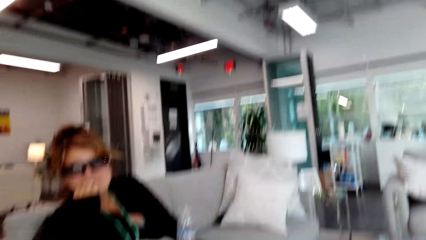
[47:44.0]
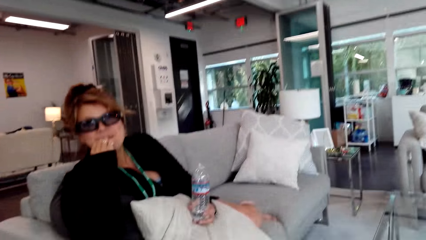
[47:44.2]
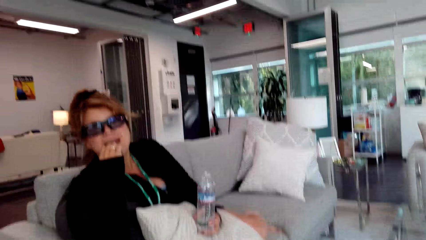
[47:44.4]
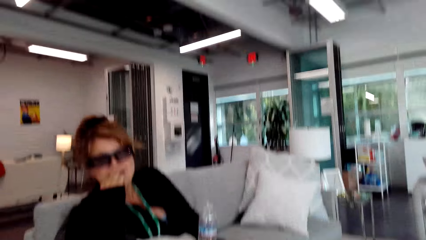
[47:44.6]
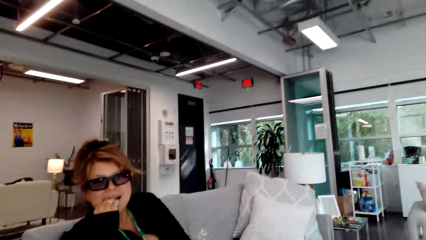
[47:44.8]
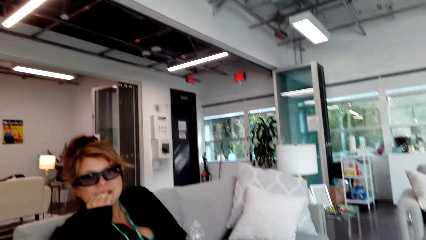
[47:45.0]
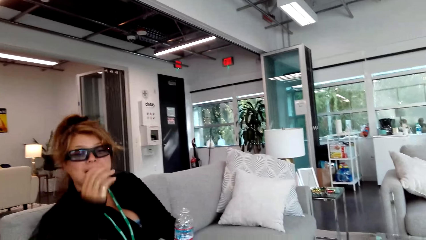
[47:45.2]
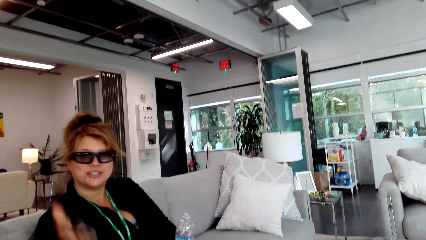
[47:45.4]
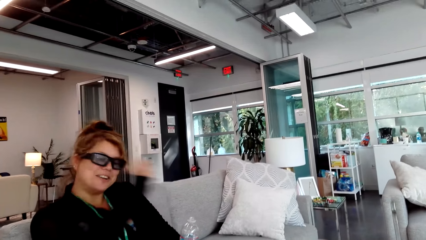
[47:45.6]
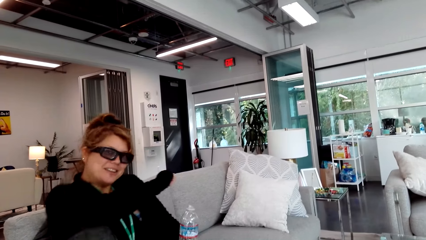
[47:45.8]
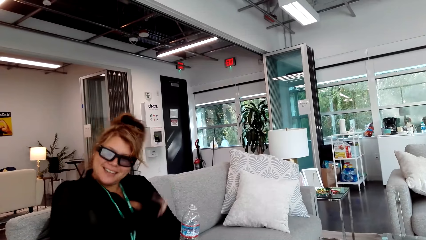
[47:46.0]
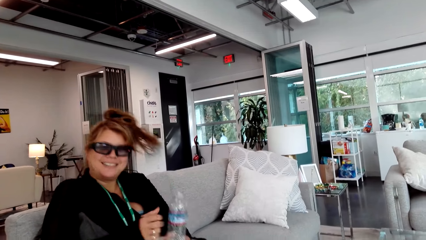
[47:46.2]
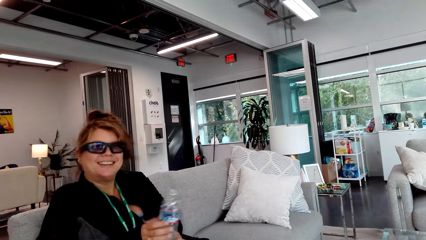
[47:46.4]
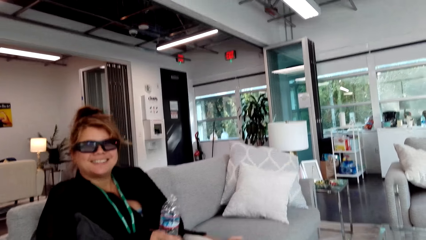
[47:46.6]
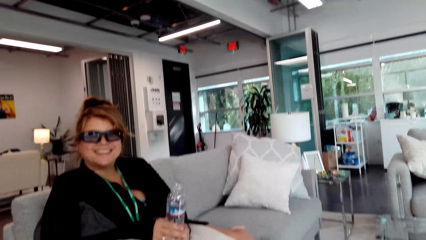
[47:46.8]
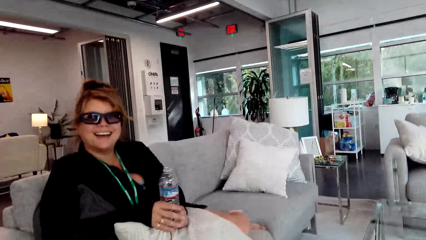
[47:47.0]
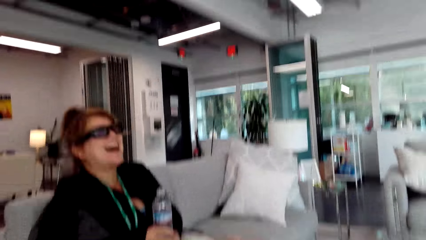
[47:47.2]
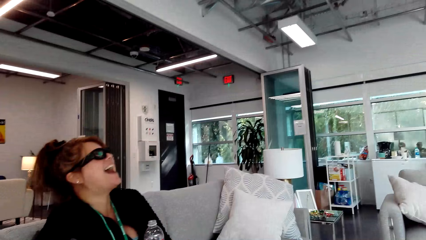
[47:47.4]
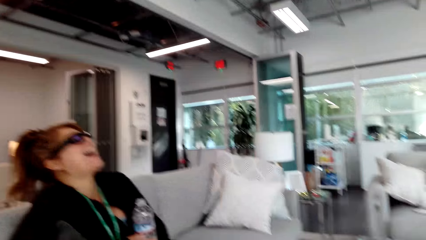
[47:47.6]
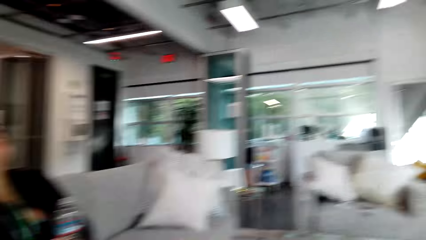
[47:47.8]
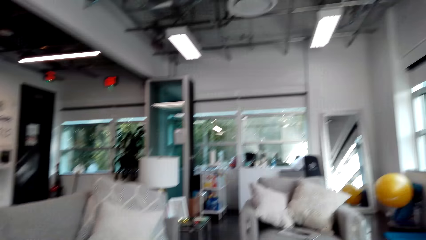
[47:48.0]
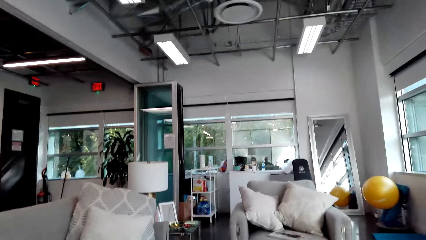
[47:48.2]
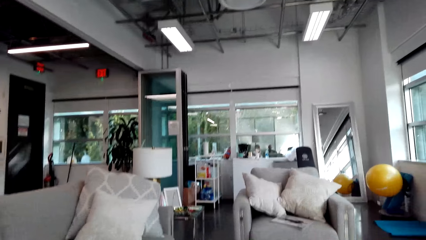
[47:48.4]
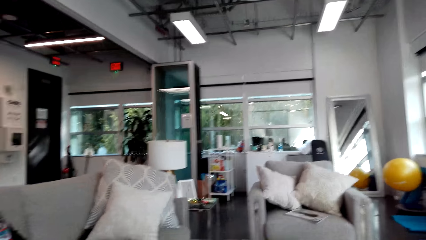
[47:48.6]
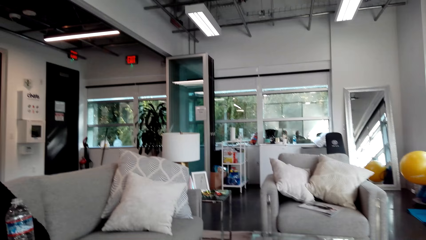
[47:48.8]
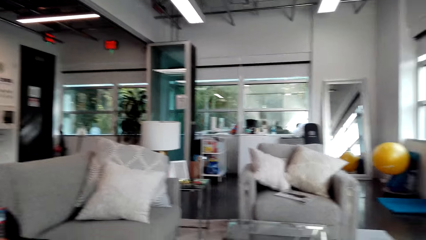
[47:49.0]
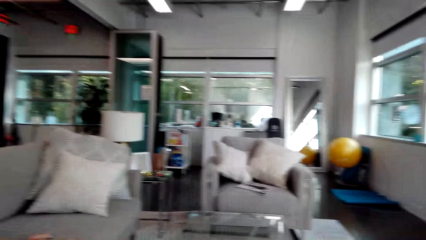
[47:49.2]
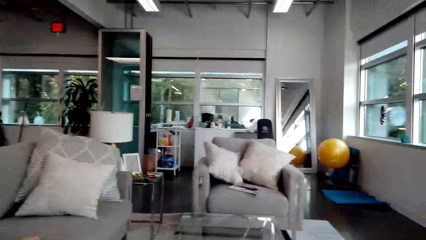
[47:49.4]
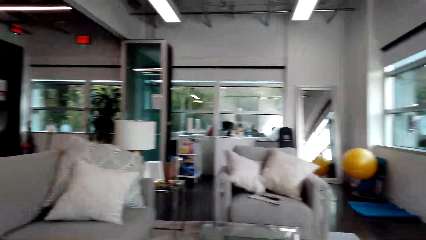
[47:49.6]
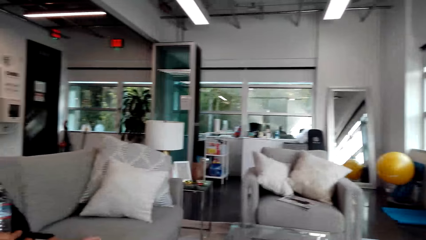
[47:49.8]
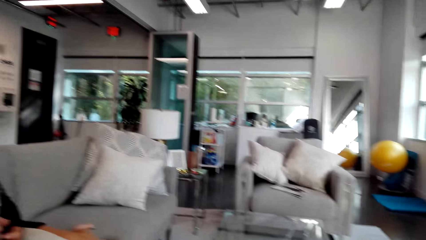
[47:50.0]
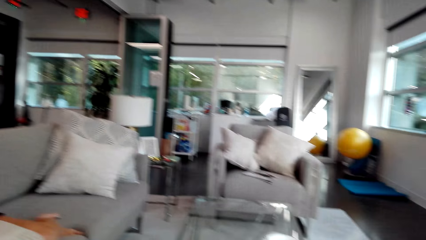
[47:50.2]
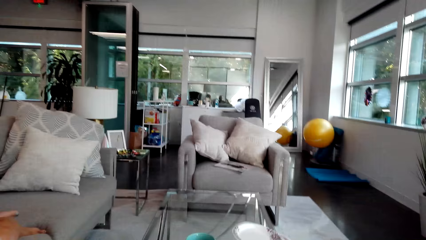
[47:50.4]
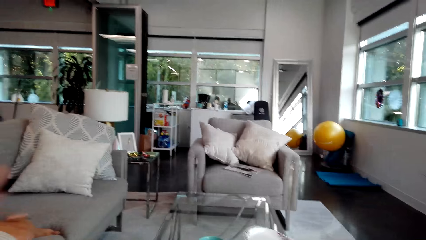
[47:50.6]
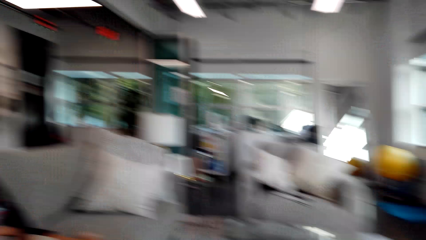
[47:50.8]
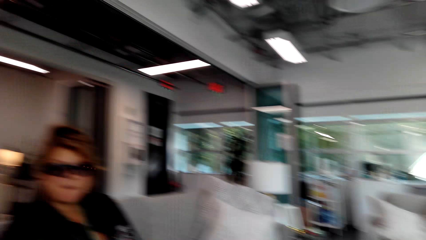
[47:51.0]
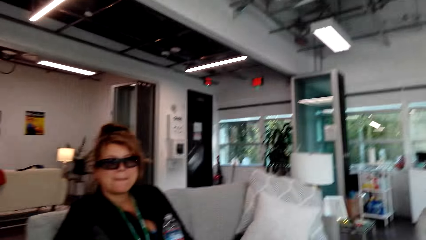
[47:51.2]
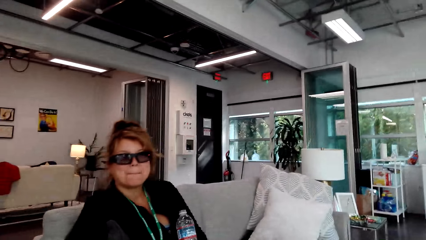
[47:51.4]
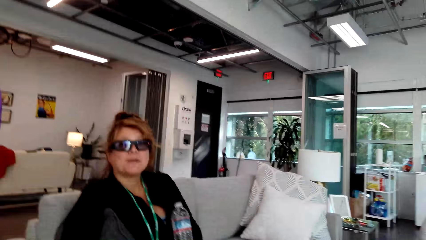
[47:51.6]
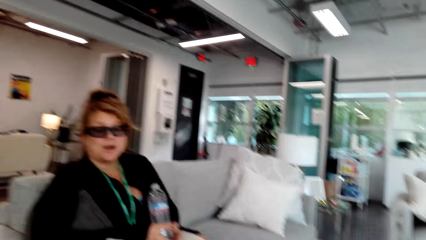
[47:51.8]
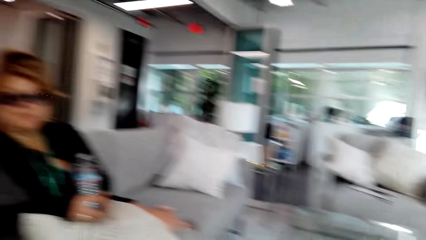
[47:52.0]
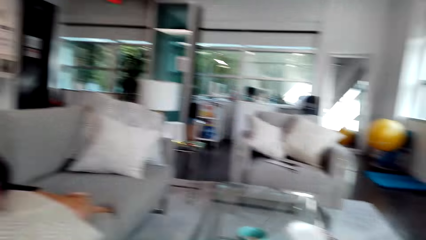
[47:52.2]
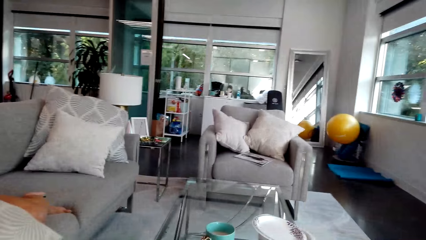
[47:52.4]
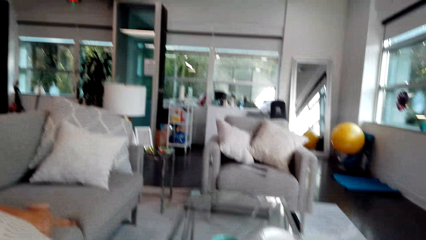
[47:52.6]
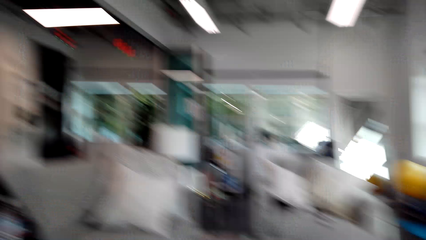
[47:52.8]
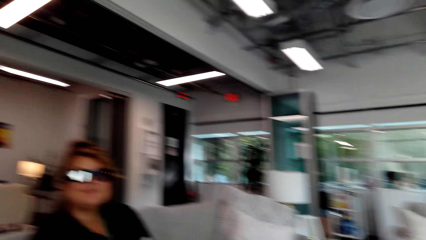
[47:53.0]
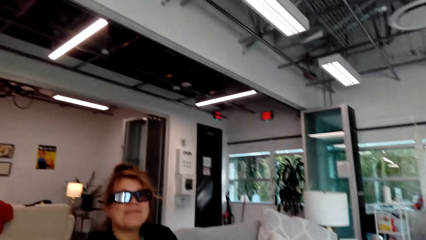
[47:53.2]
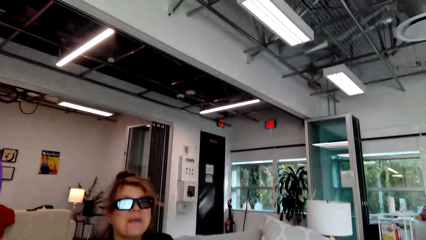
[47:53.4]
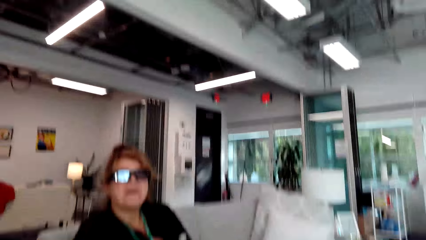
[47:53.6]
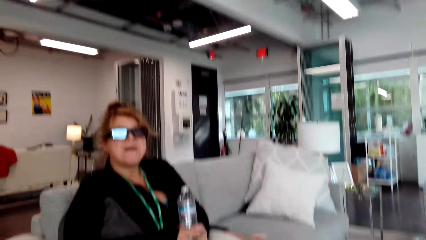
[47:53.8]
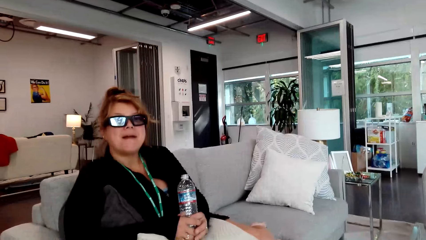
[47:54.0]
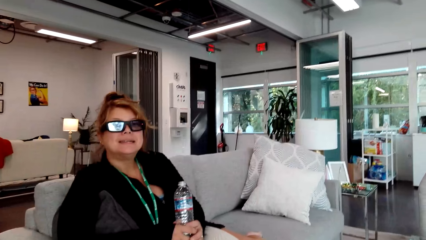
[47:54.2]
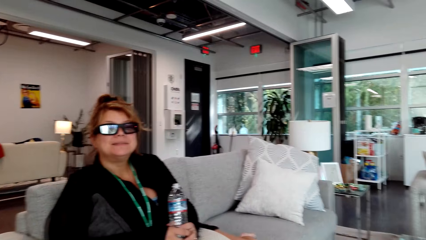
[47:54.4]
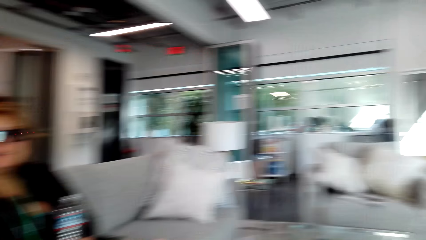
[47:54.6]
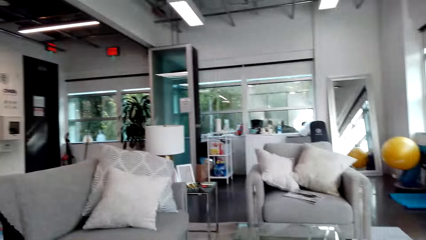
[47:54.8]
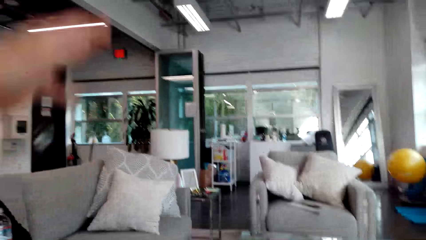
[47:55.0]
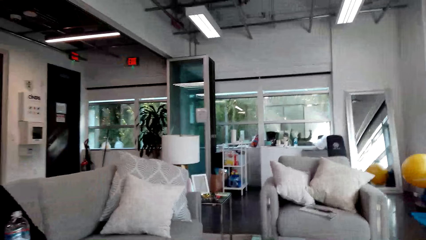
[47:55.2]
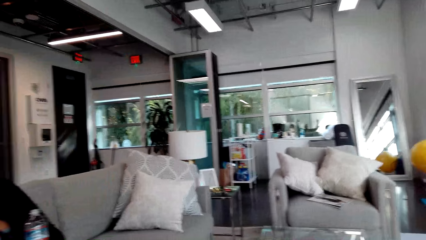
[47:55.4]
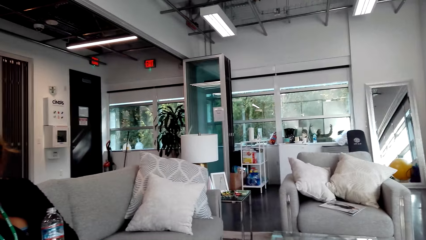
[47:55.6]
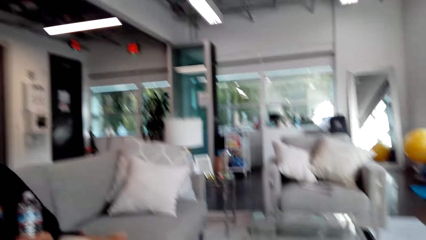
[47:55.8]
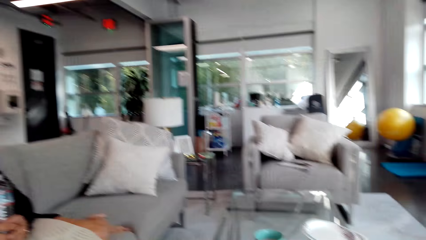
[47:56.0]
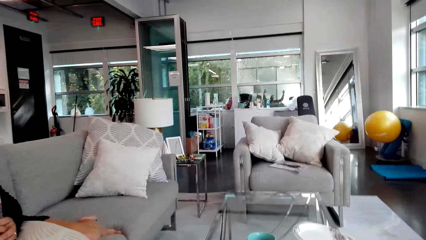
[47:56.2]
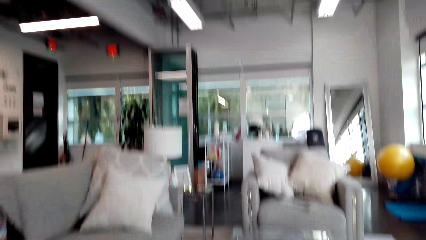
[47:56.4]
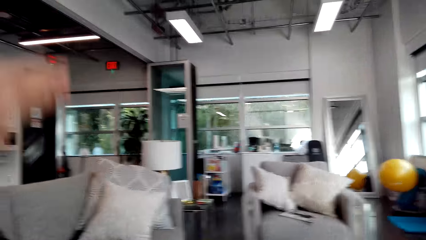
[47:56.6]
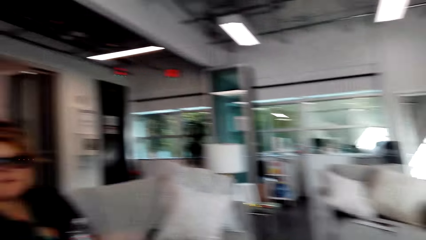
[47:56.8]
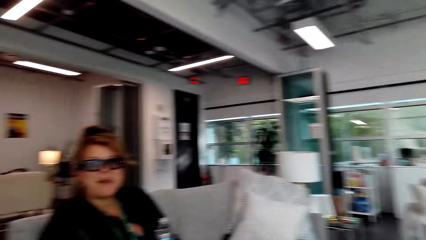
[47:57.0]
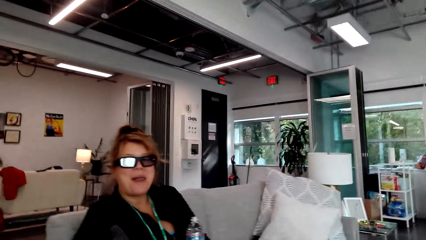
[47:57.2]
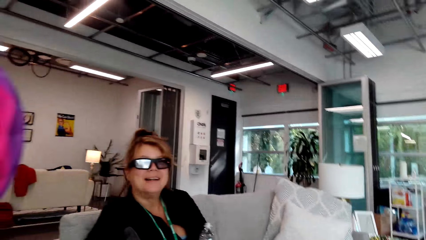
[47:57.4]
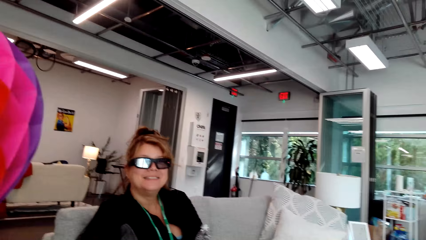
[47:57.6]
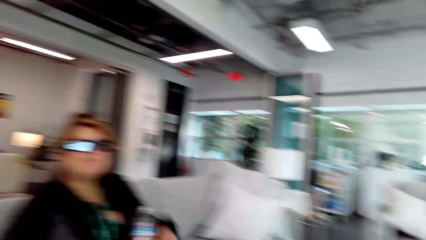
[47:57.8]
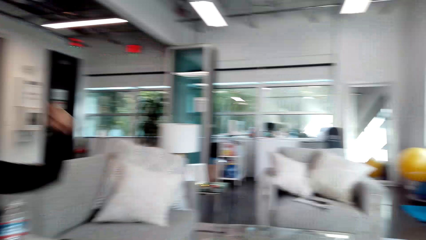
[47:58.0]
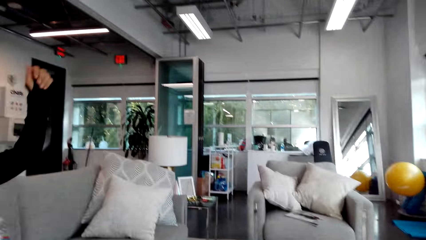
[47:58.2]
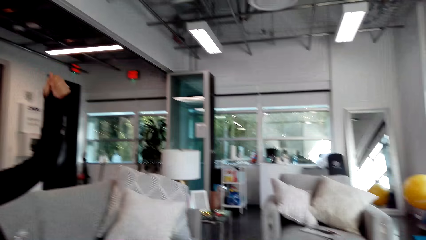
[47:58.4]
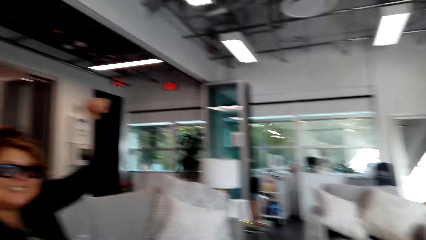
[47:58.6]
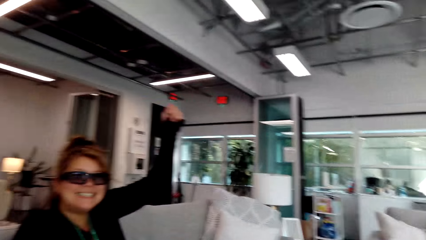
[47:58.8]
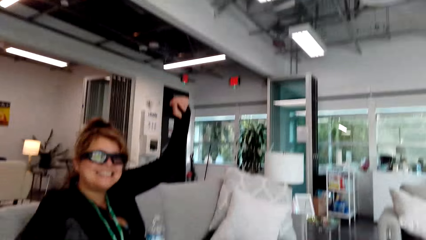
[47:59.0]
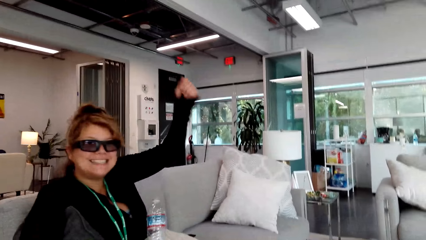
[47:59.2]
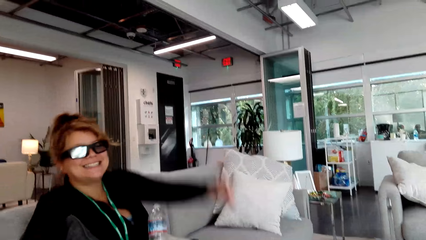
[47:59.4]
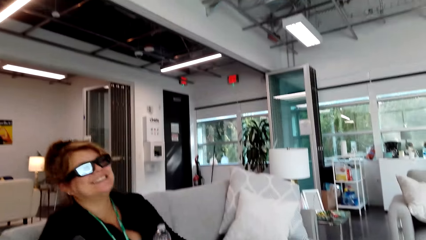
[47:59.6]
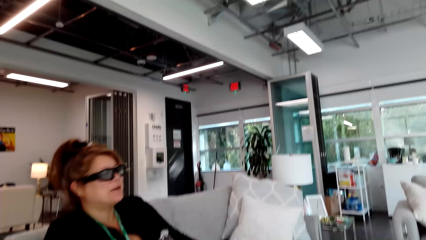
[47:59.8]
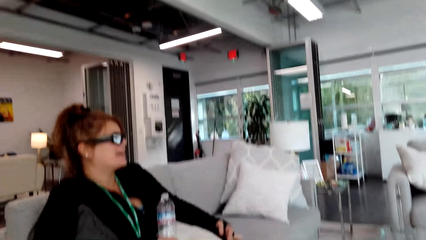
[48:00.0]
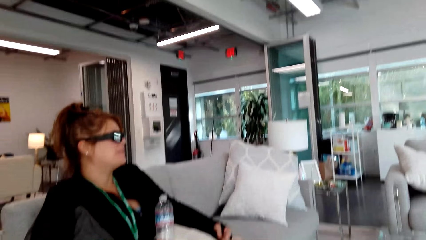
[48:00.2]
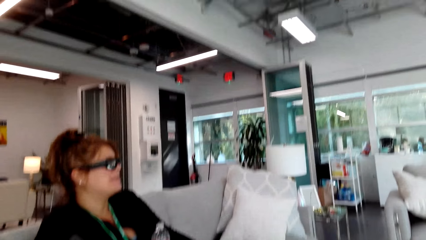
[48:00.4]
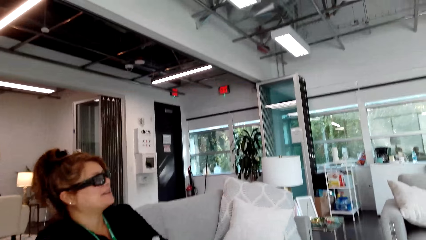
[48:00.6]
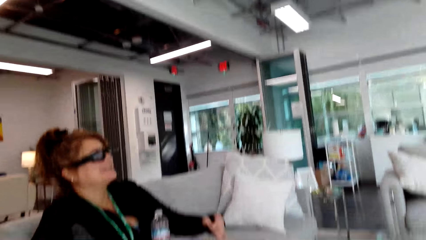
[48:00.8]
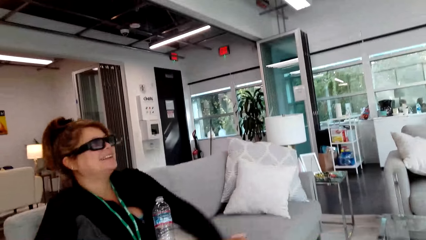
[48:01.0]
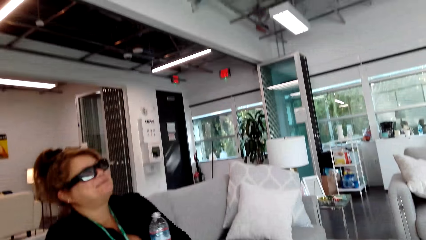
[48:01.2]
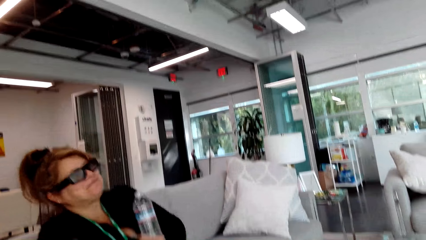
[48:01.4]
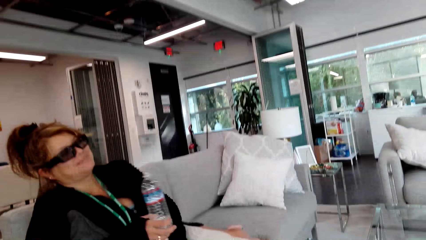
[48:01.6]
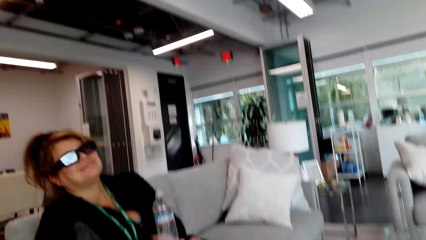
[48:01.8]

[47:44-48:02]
A person talks to the camera wearer. The person laughs. The camera wearer stares around. They talk to the person. They stare around. They talk to the person. They stare around. The person holds a hand up. The person stretches a hand in the room. The camera wearer talks to the person. The person holds a hand up. The person talks to the camera wearer.
